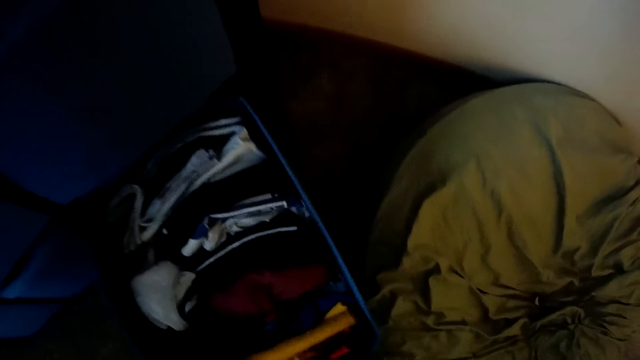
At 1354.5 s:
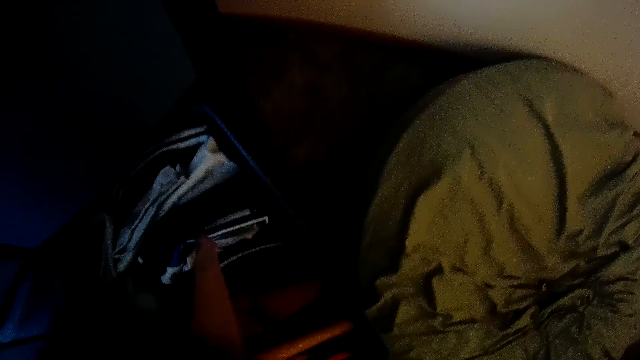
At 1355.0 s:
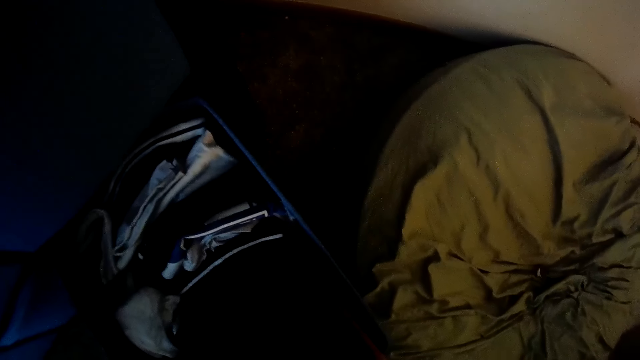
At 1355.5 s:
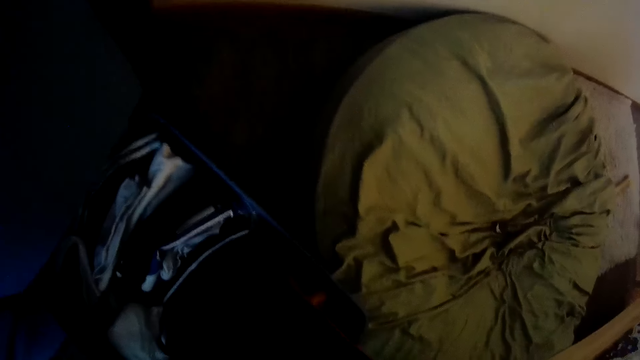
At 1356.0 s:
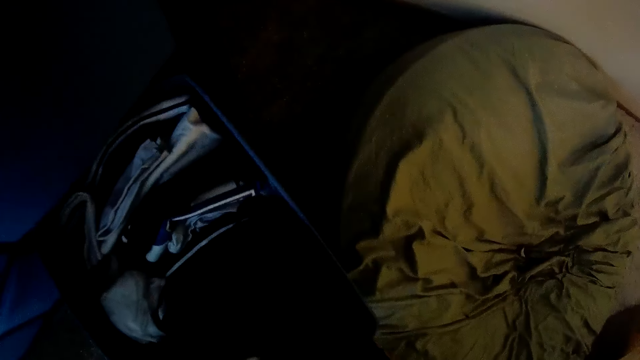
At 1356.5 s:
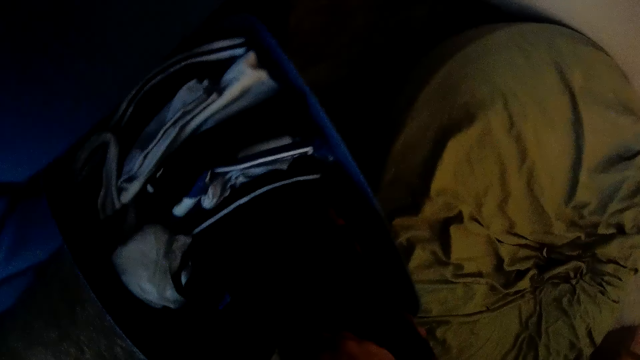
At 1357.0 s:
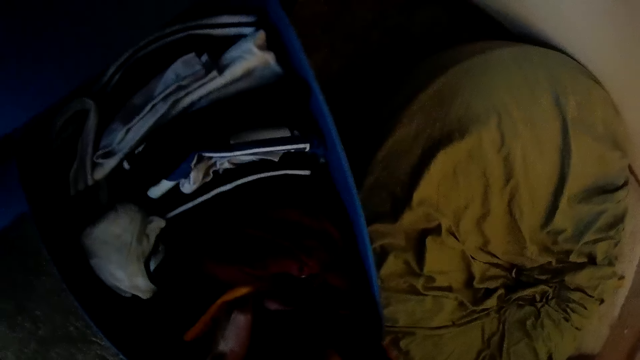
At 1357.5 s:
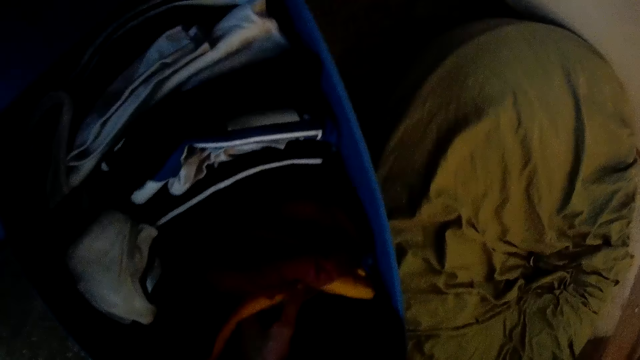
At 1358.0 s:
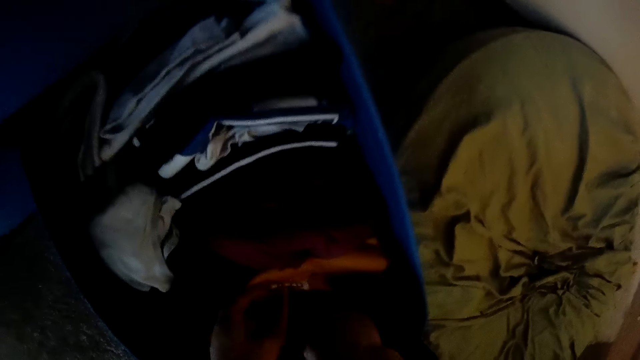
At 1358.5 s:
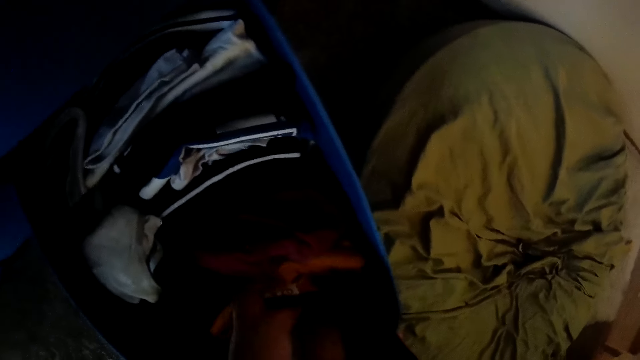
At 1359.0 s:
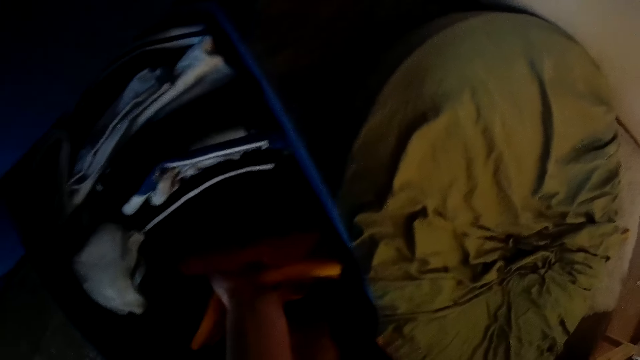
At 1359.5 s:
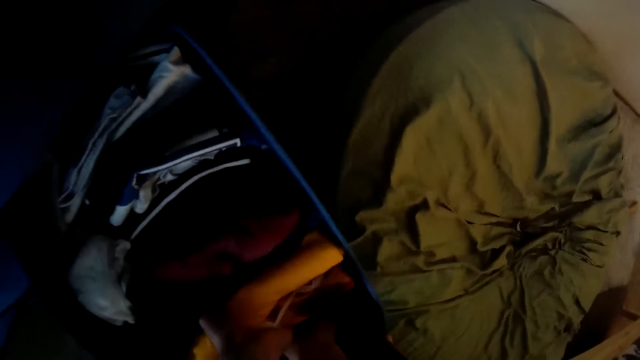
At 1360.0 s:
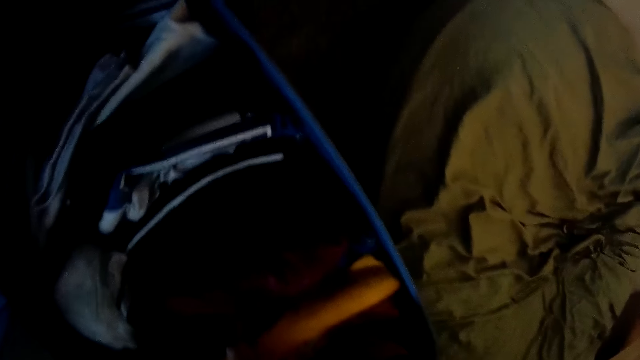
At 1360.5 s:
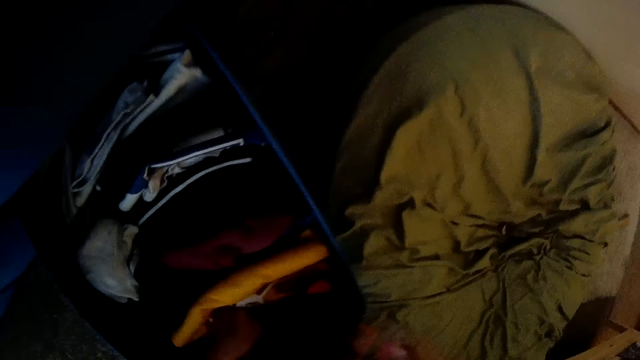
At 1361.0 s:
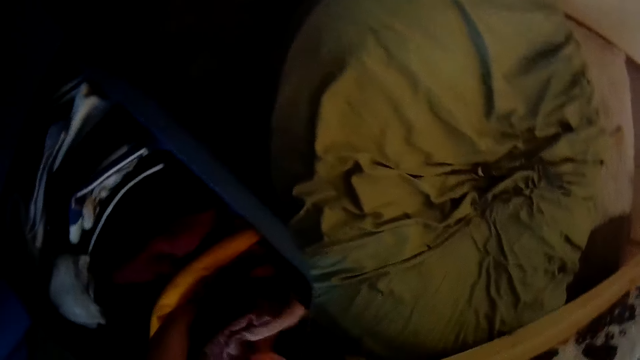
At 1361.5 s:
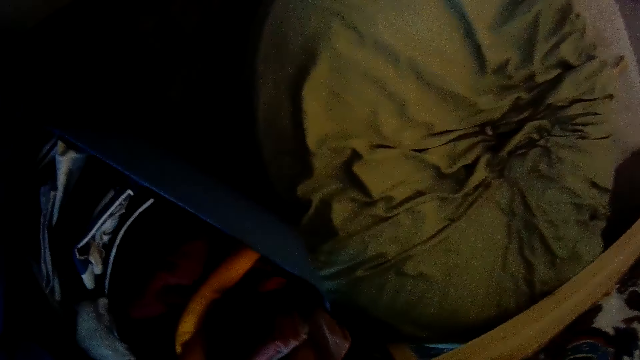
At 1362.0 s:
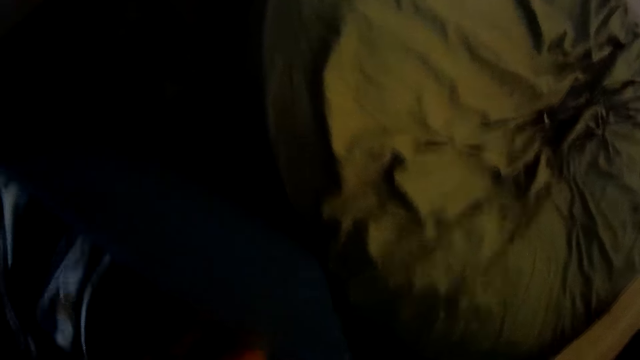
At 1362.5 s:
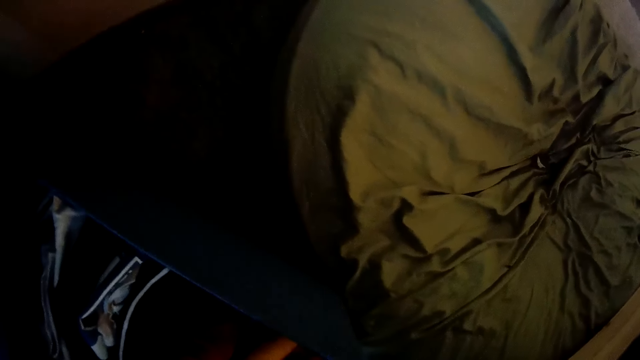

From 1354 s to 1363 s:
The camera wearer adjusts clothes in the drawer. They hold the folded cloth.

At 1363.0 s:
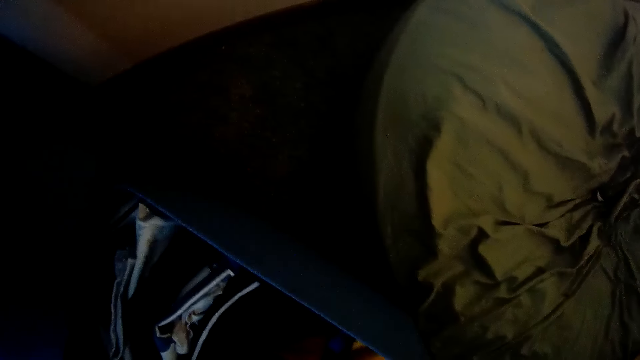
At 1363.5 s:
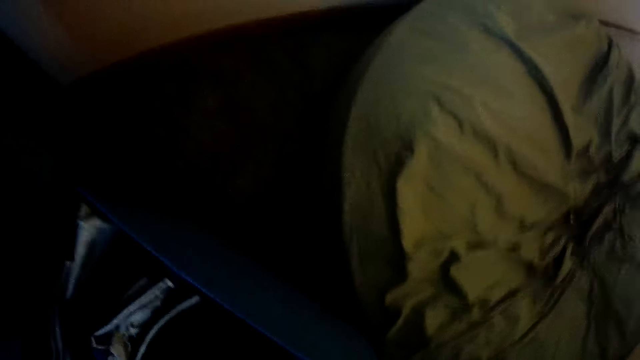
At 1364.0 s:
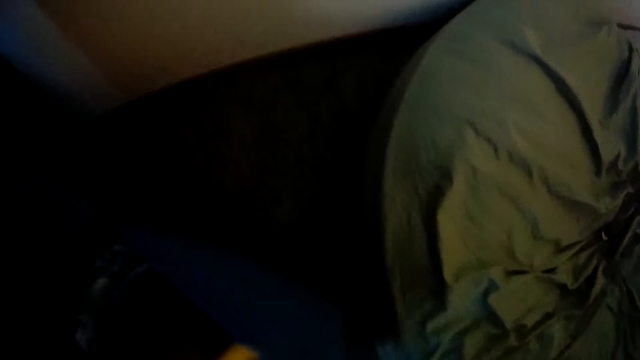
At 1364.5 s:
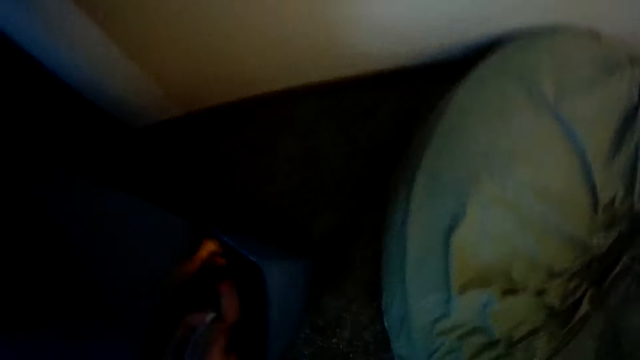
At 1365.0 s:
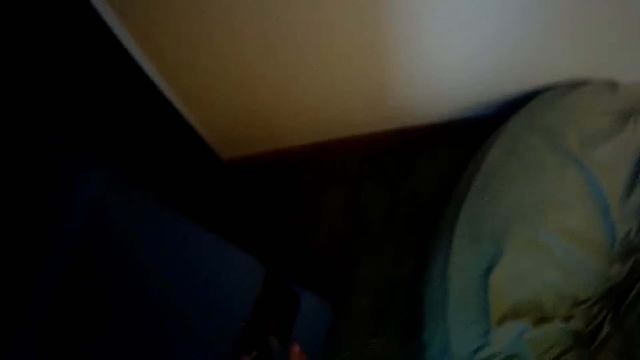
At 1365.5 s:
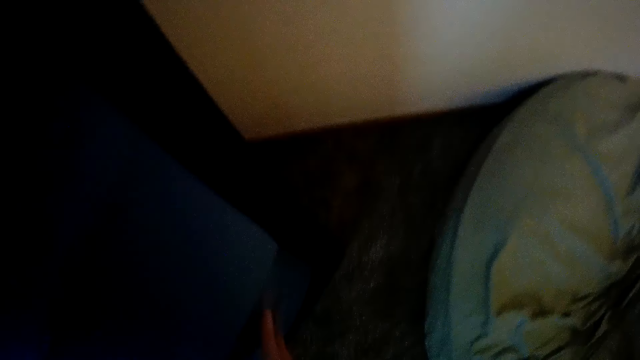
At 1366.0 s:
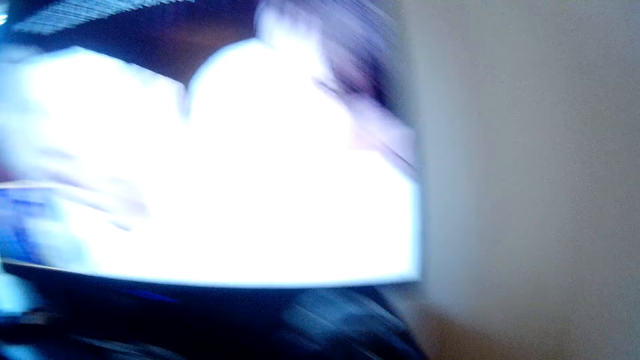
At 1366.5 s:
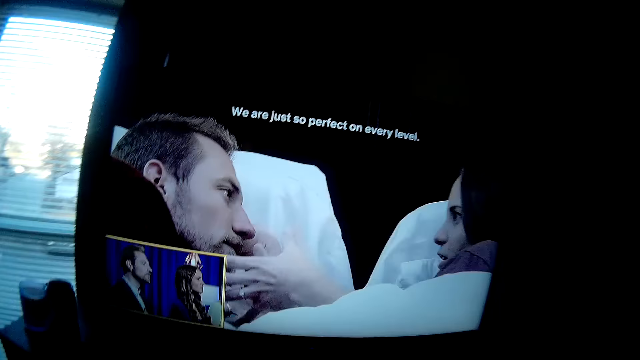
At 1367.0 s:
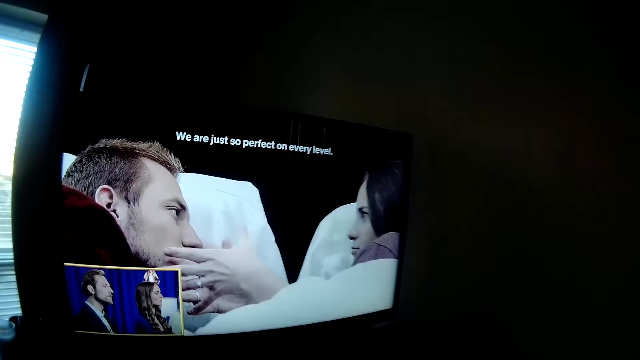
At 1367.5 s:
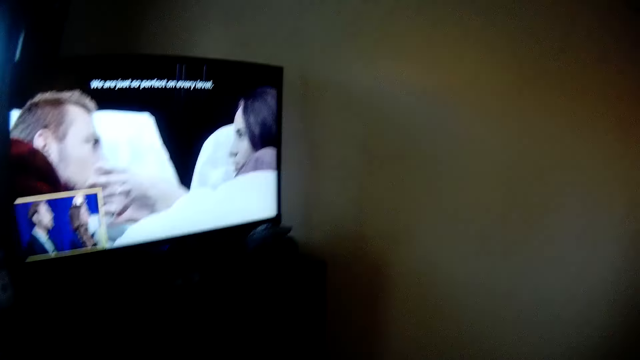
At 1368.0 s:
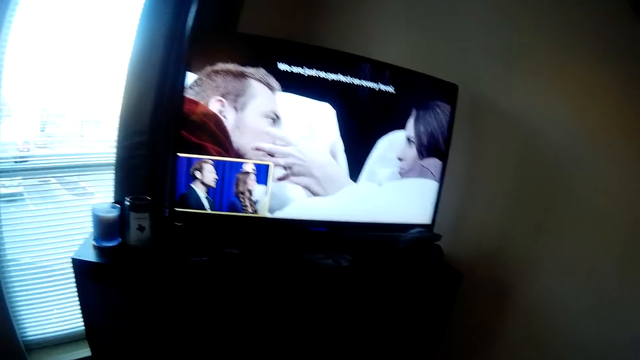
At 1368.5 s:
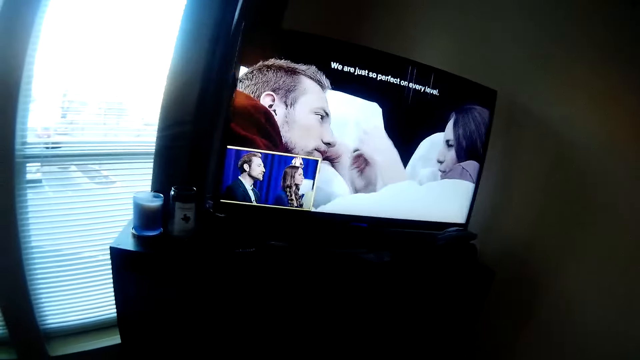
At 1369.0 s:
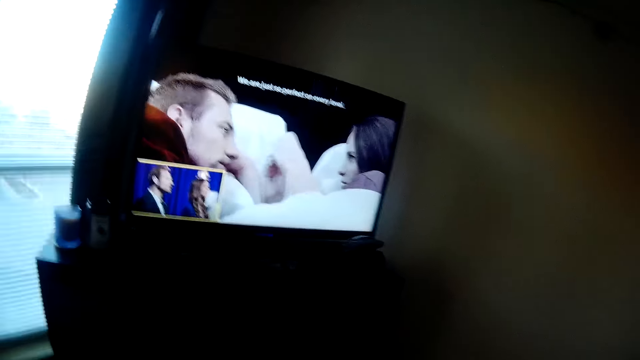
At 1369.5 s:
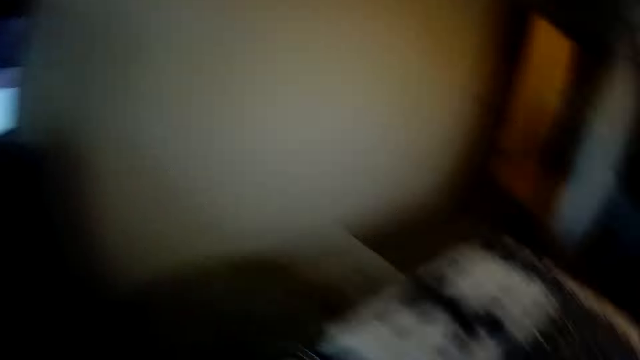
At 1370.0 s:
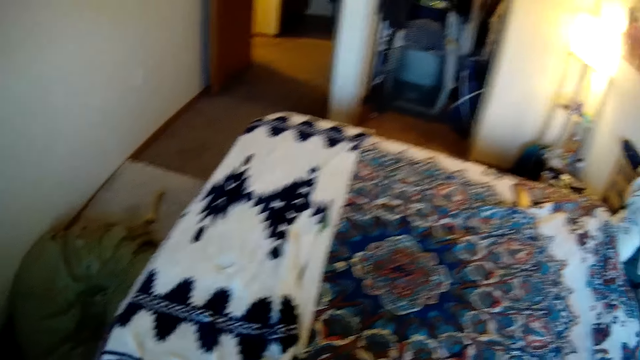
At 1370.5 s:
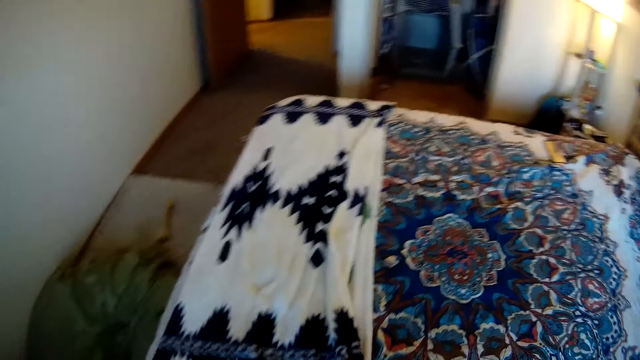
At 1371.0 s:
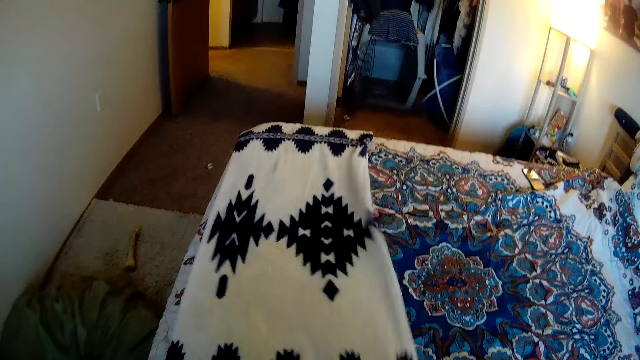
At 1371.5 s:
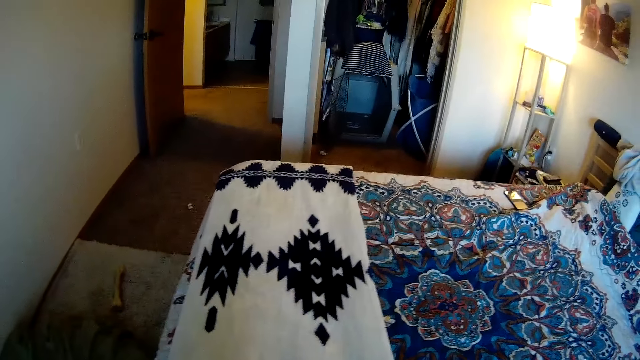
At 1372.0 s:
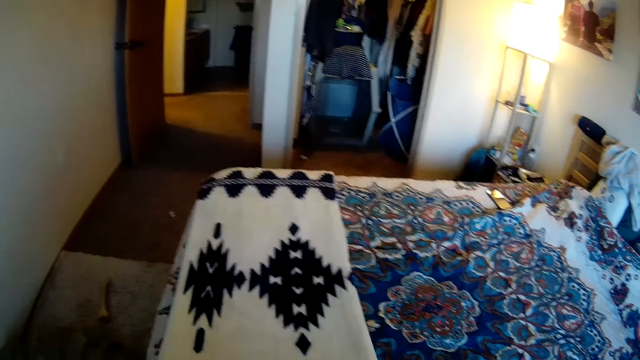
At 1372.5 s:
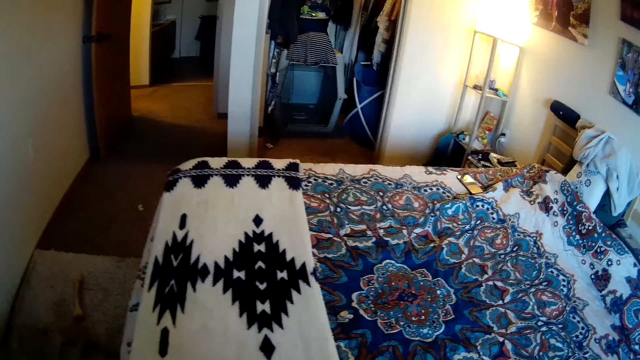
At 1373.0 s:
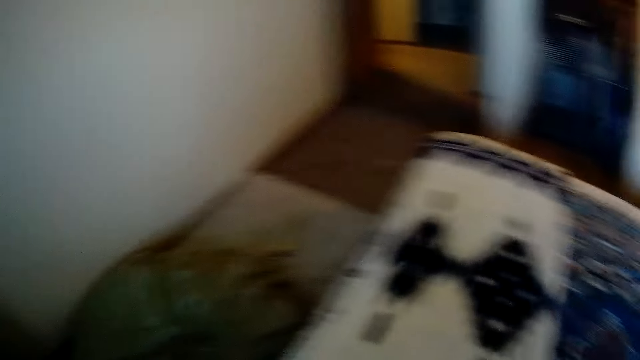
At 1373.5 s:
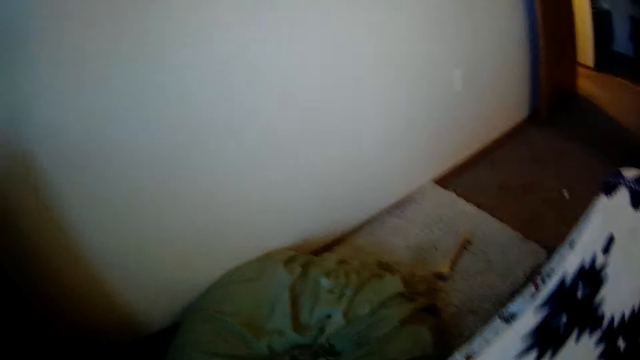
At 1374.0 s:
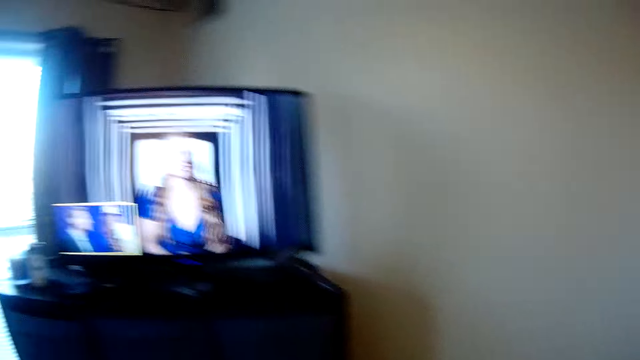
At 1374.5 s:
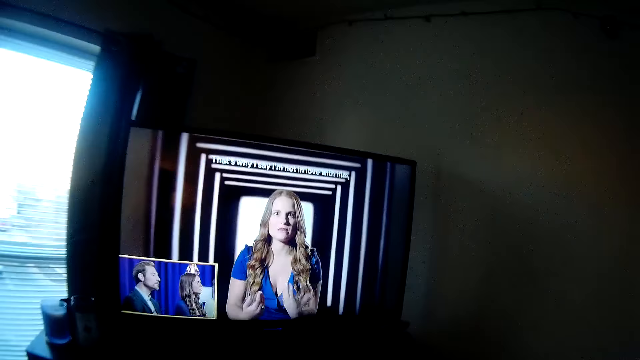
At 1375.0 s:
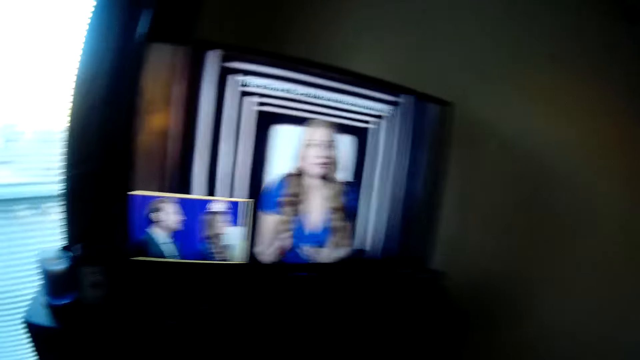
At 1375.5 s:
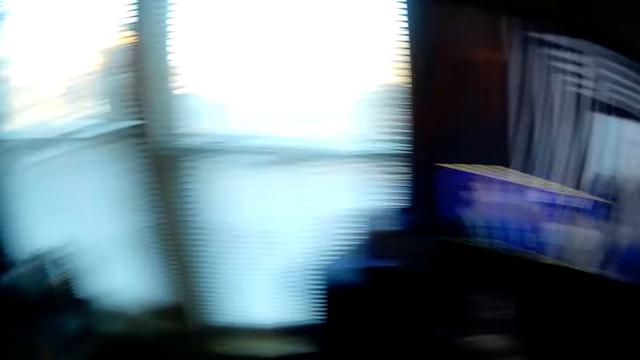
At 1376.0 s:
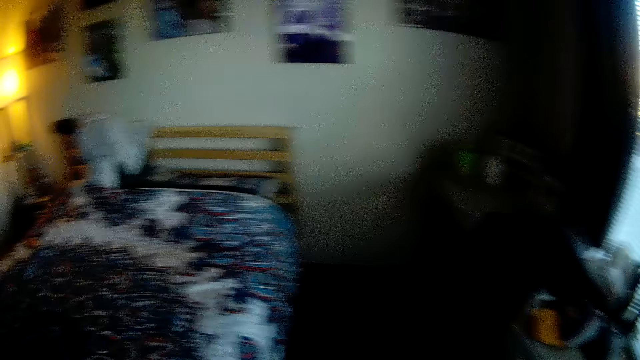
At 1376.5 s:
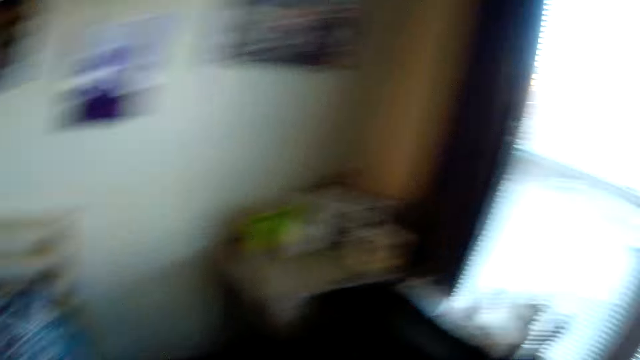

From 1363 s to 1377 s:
The camera wearer closes the drawer. They stand up. They watch the television. They look around the house. They adjust the bedspread on the bed. They look around the house.
